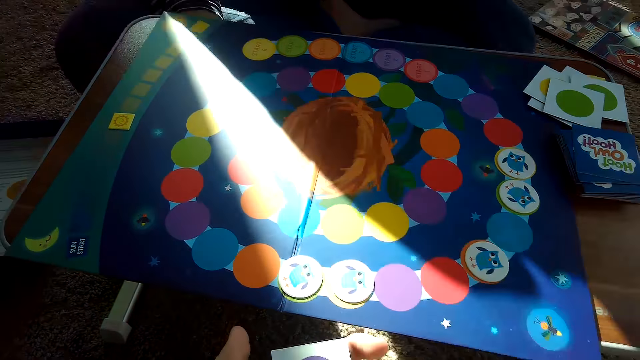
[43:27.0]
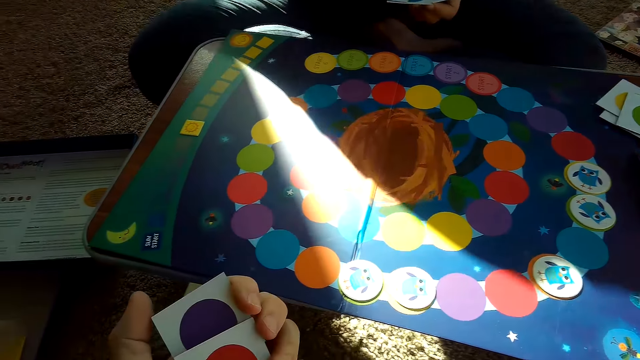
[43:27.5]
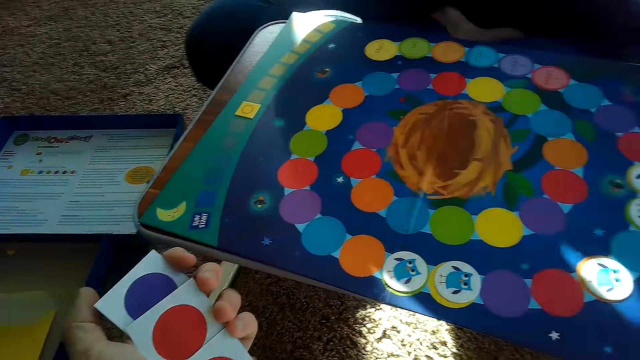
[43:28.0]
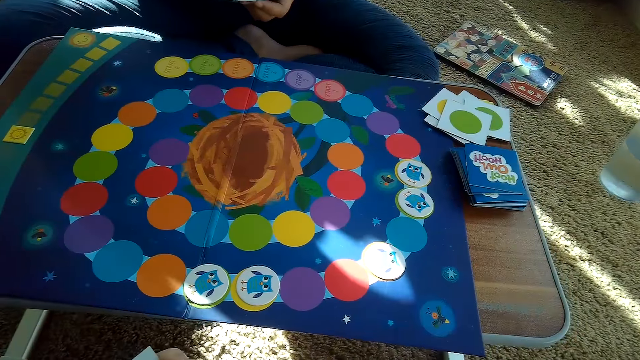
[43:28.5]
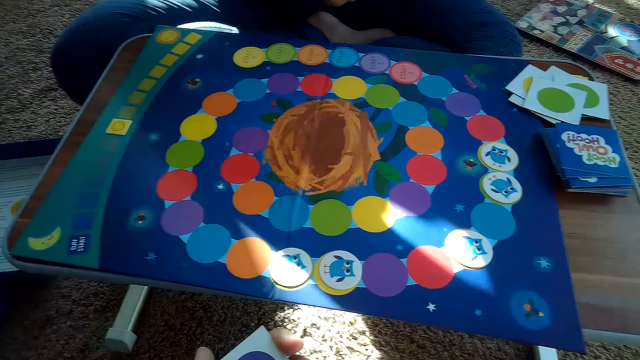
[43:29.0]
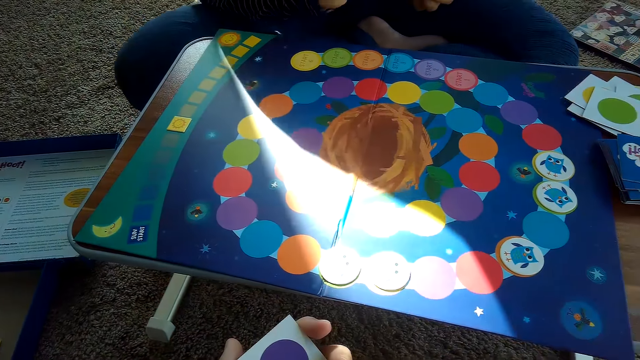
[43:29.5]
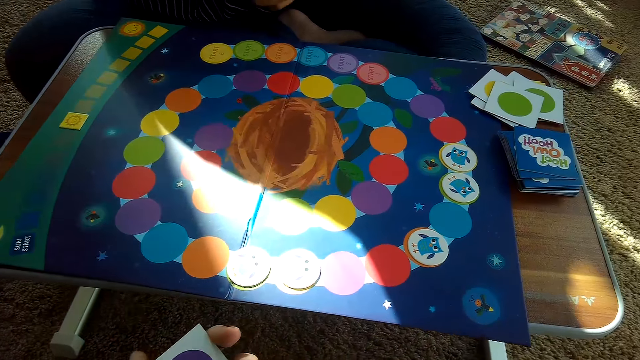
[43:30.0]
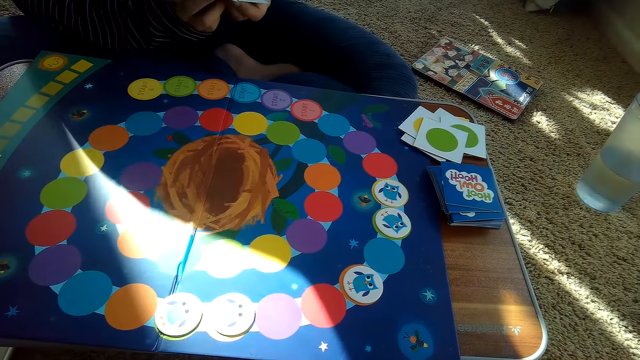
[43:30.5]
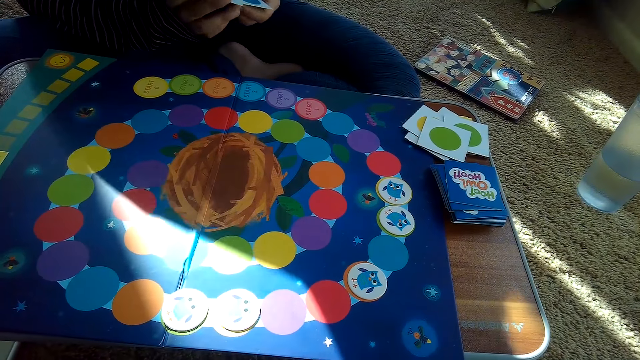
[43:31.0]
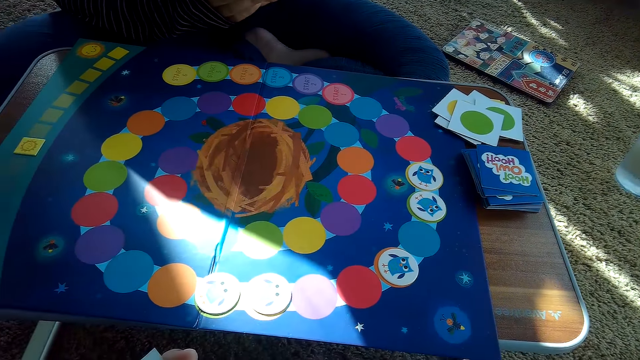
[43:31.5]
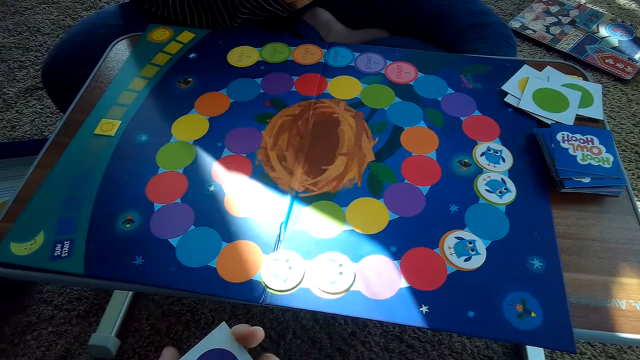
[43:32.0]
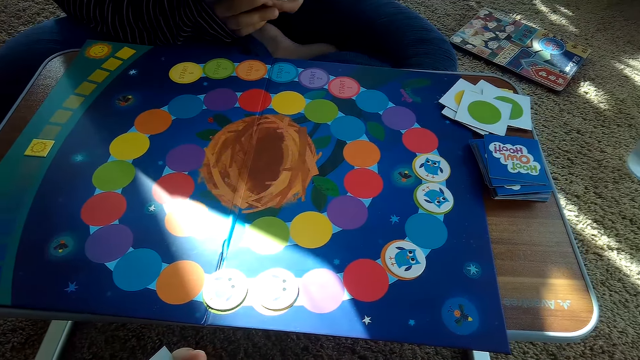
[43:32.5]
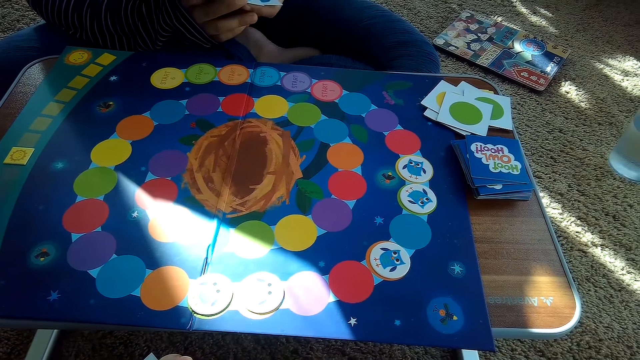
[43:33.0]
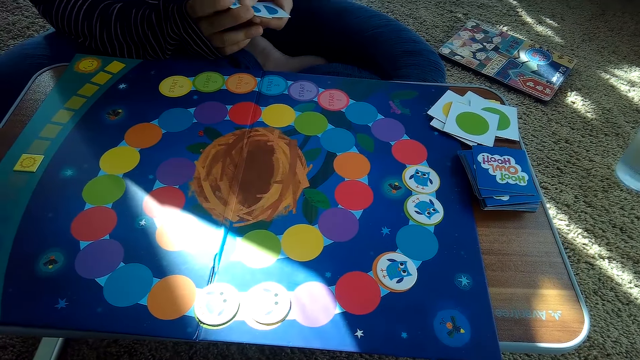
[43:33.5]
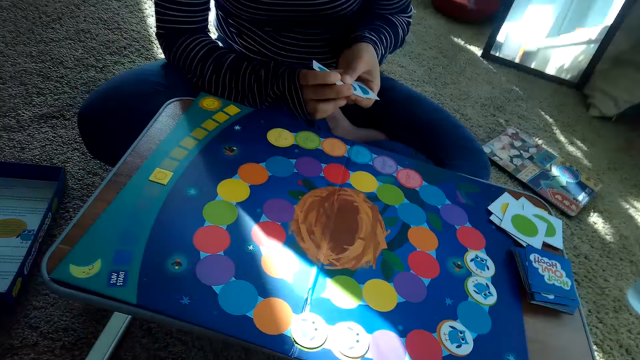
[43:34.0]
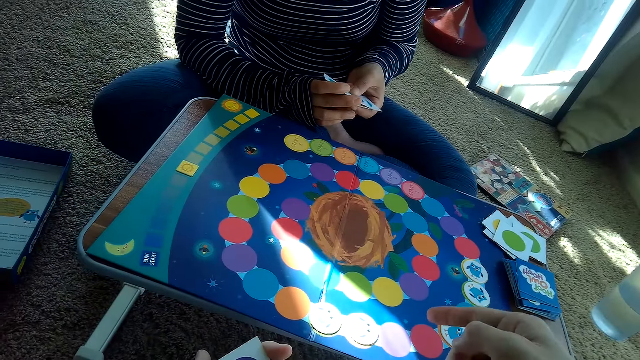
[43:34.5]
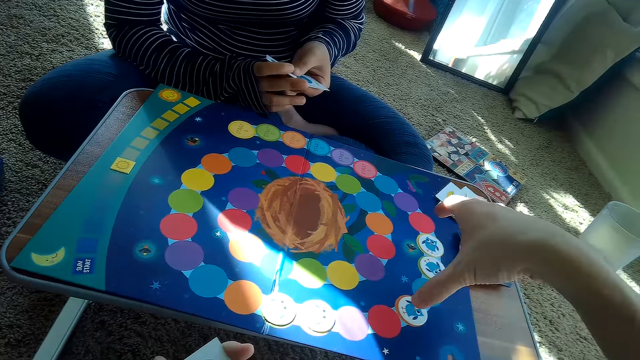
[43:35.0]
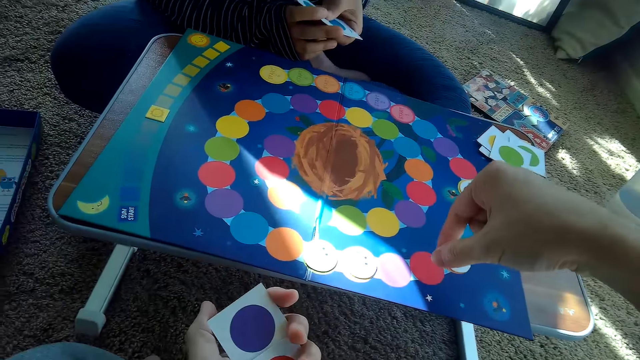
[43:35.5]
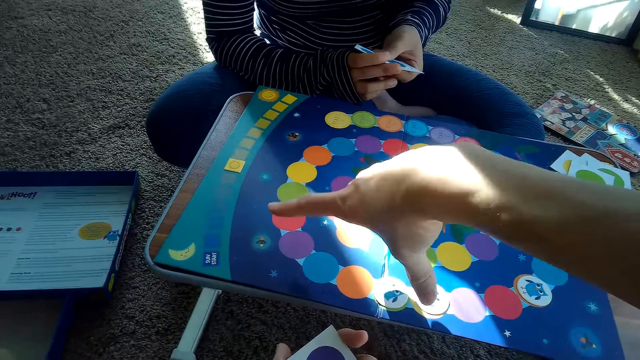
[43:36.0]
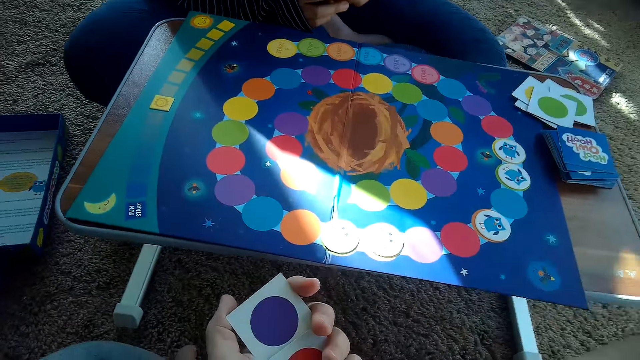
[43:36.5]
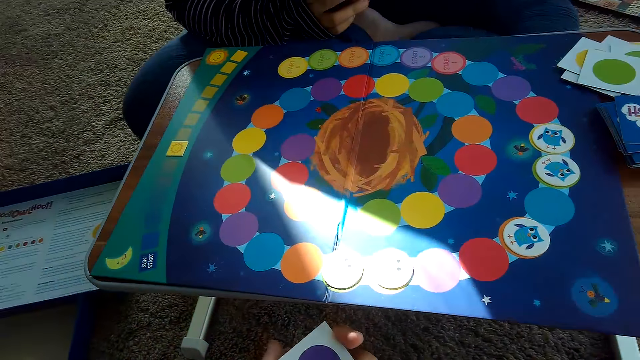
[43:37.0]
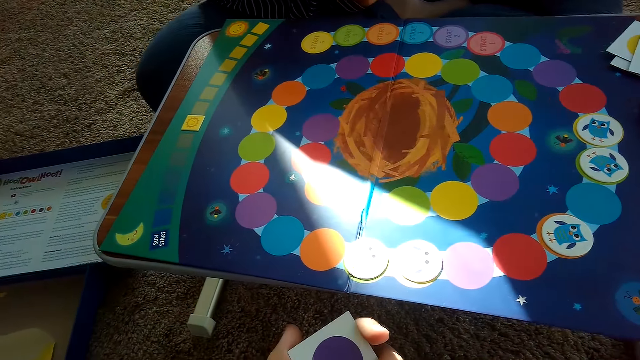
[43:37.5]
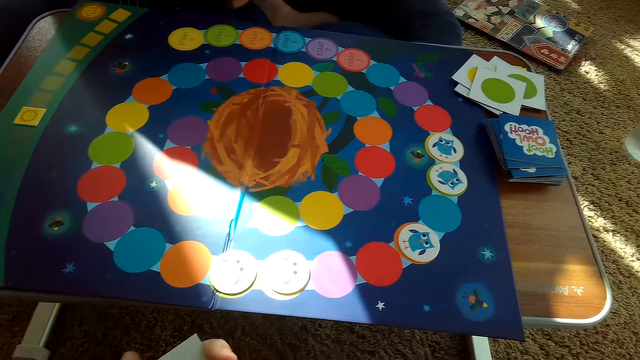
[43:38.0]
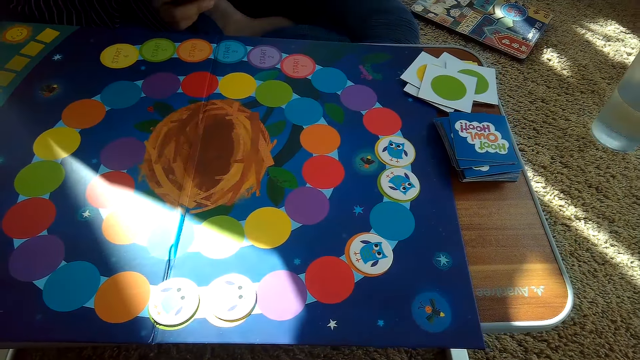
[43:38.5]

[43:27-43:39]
The camera wearer demonstrates with a hand.

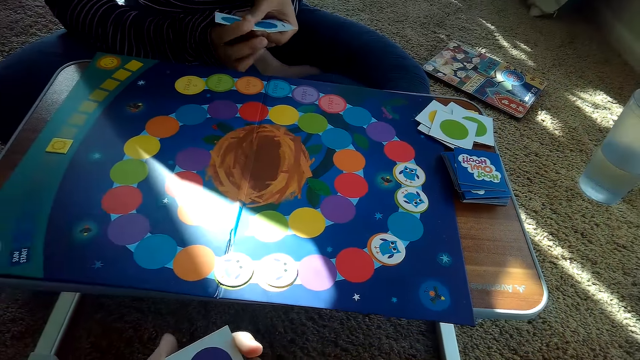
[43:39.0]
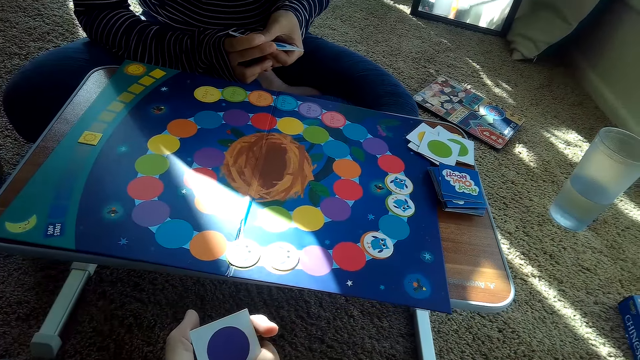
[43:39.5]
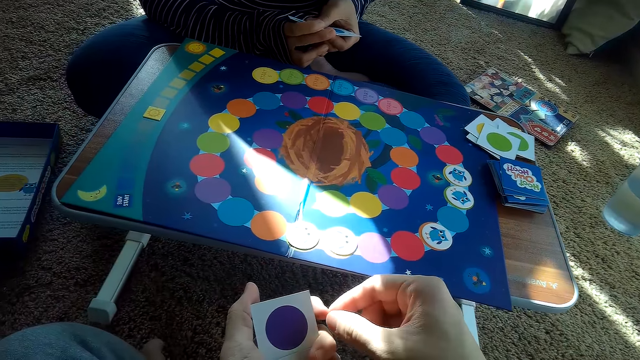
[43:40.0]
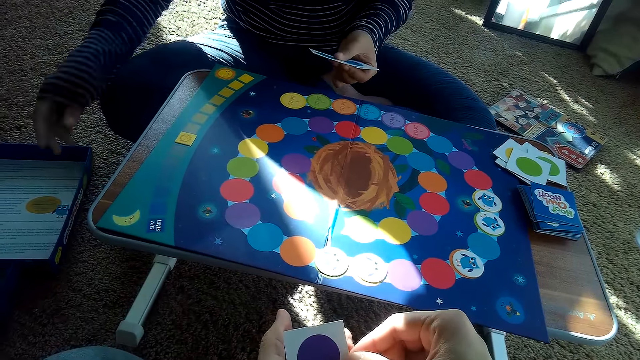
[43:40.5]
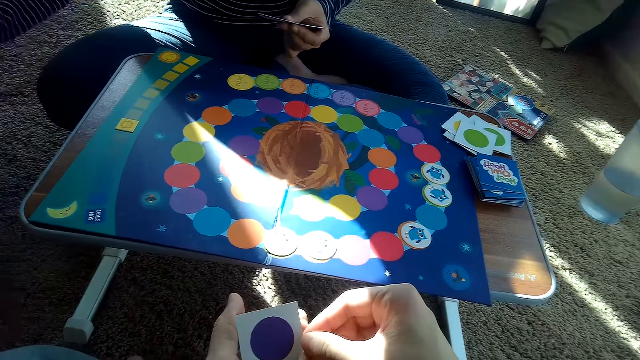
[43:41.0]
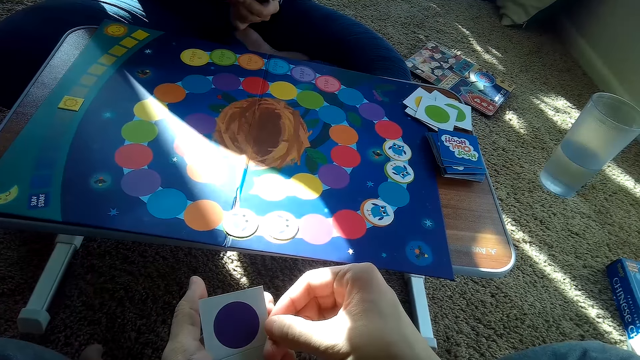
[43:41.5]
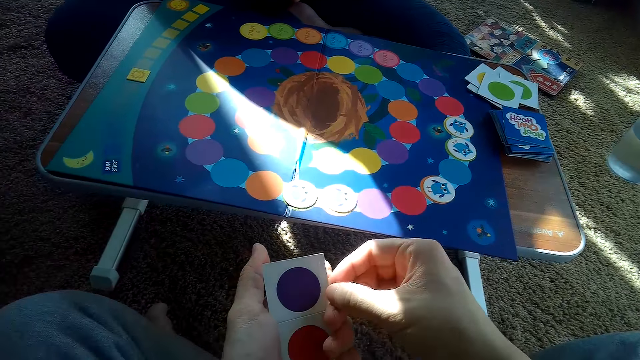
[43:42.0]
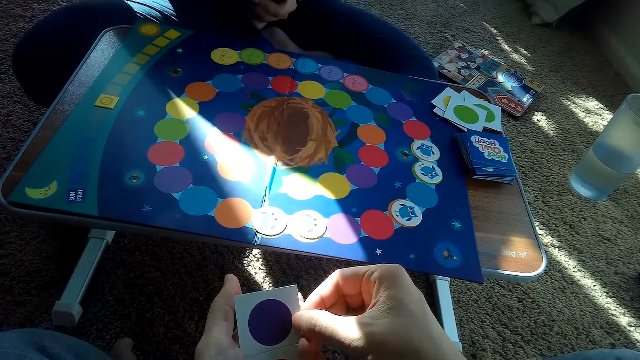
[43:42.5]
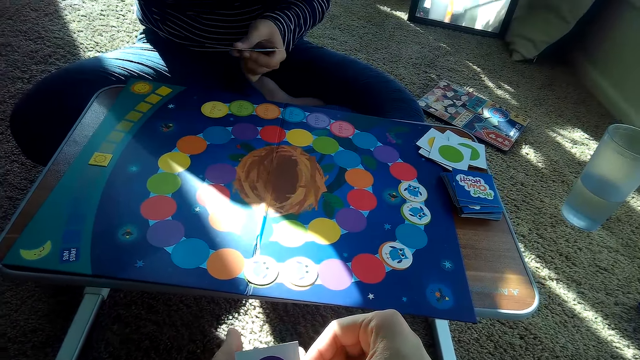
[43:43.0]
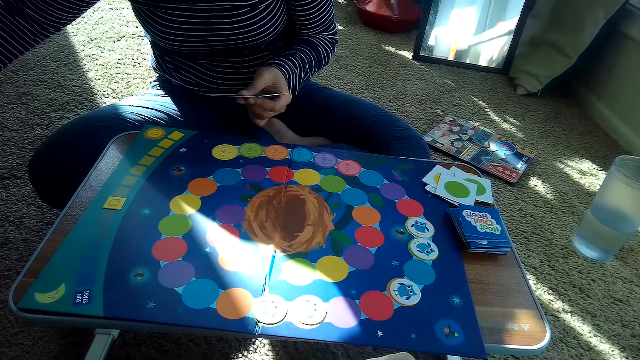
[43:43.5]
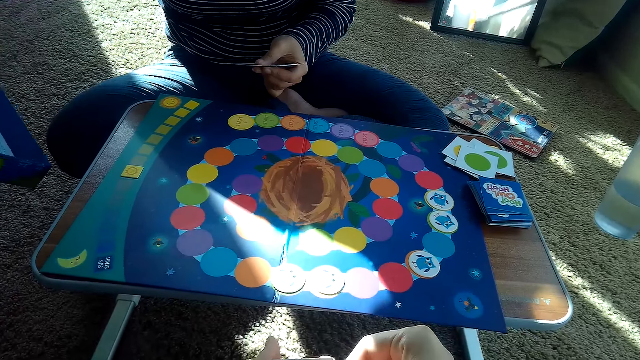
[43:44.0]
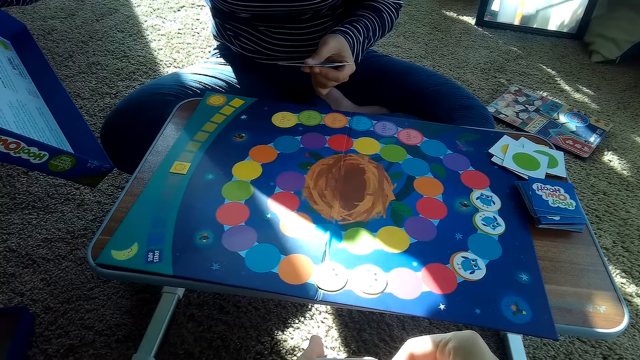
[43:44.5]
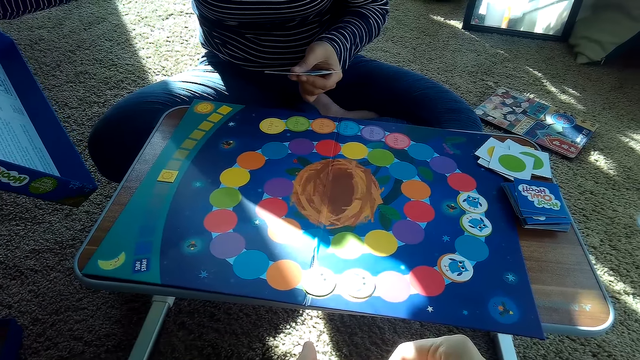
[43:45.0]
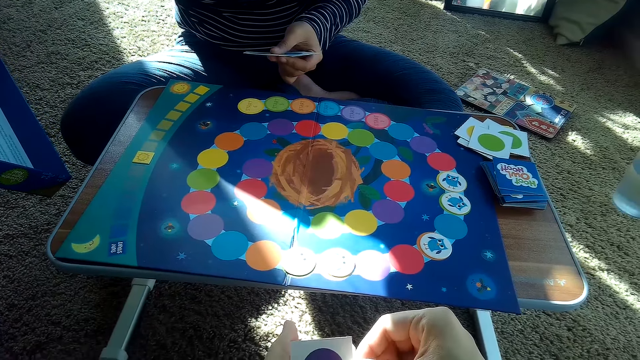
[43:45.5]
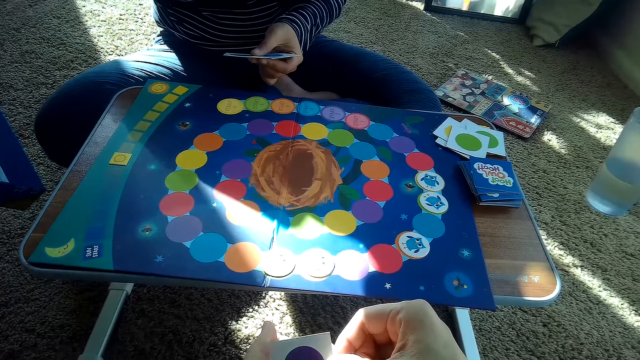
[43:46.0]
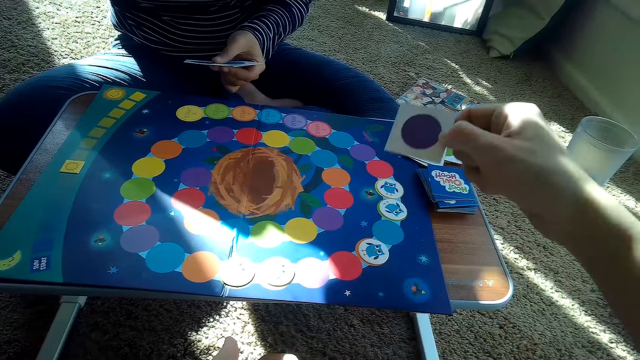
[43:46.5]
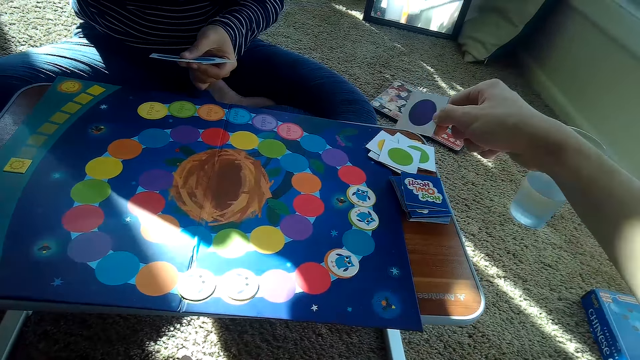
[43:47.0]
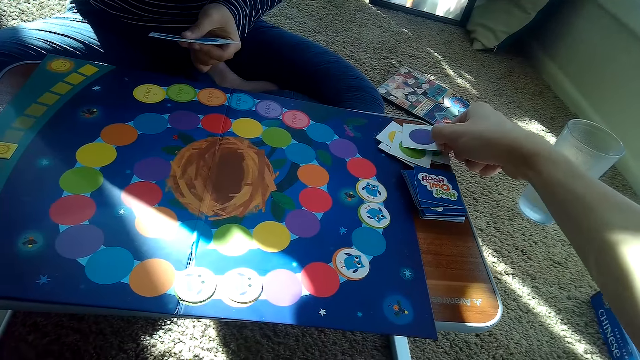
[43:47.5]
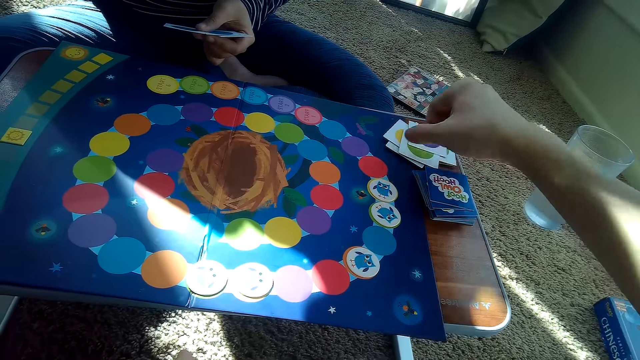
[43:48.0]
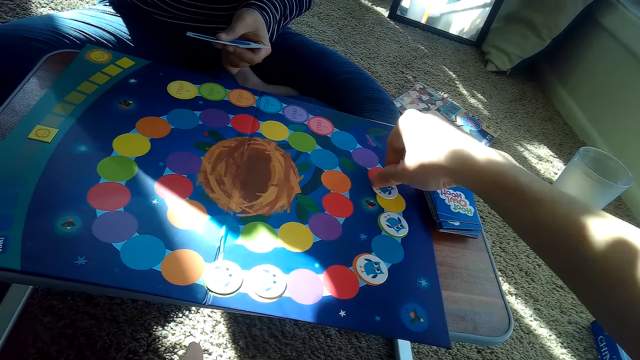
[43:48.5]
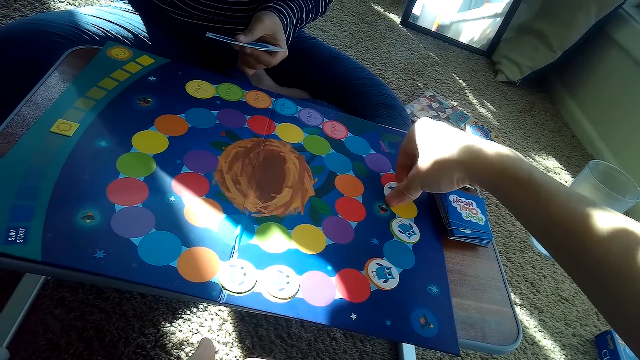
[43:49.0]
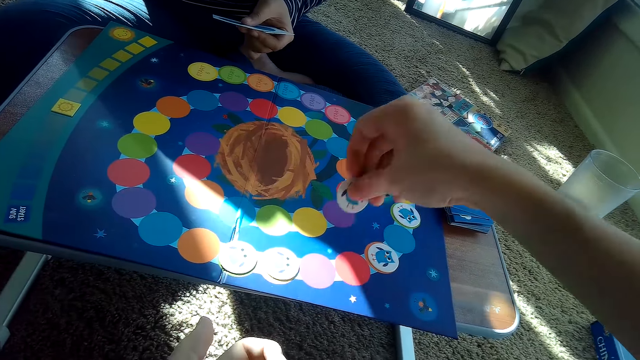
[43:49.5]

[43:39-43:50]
A woman takes the game box. The camera wearer reads the game guide. He places a card on the woman's stack of cards with his right hand. He adjusts the chip on the game board with his right hand. He picks a card.
